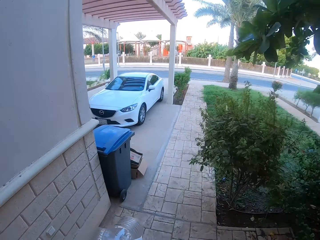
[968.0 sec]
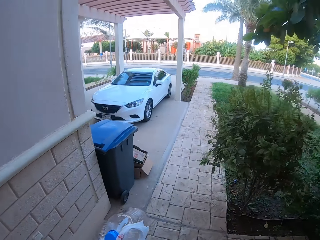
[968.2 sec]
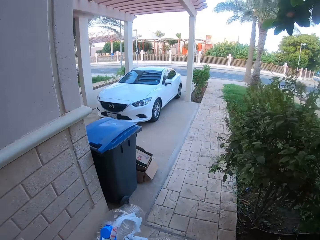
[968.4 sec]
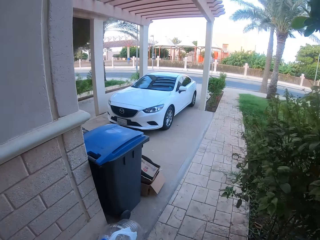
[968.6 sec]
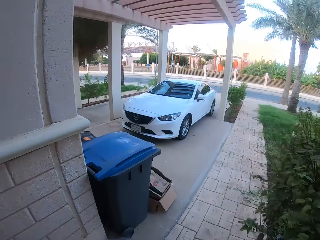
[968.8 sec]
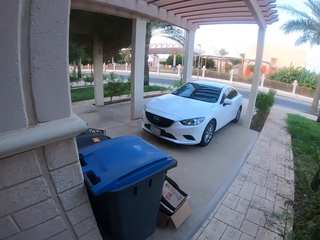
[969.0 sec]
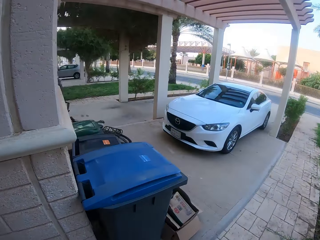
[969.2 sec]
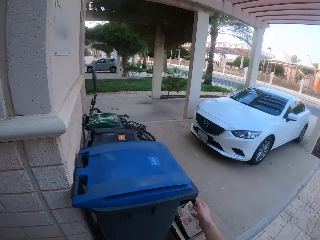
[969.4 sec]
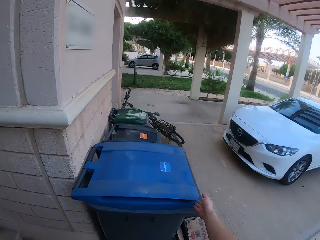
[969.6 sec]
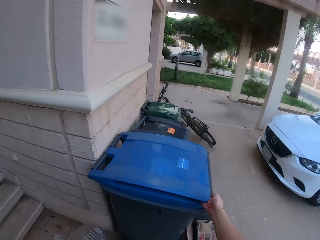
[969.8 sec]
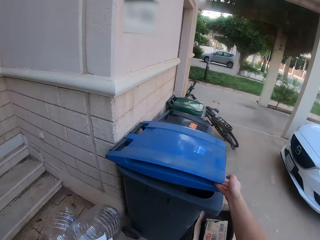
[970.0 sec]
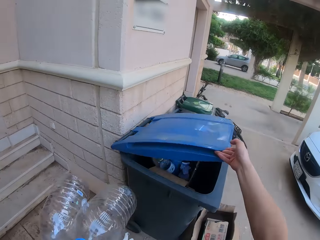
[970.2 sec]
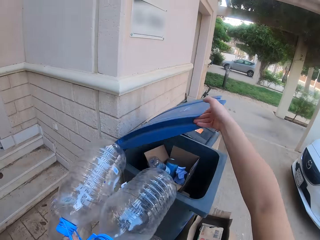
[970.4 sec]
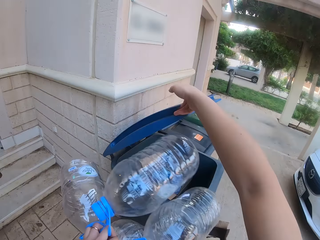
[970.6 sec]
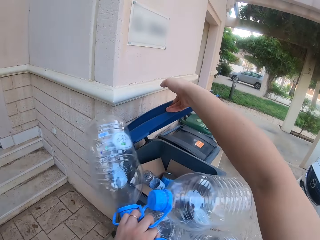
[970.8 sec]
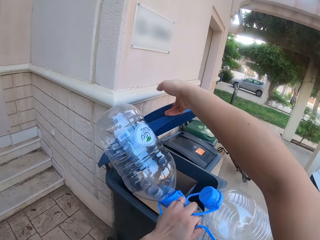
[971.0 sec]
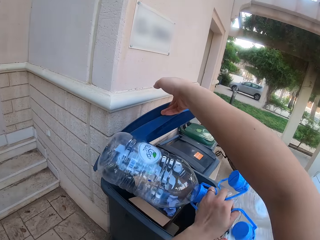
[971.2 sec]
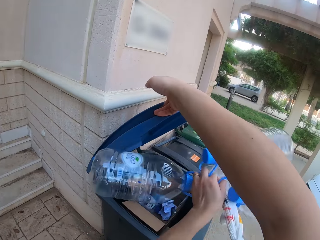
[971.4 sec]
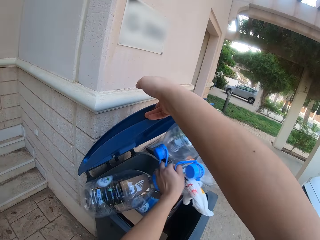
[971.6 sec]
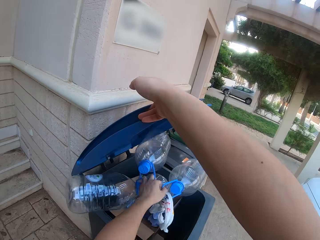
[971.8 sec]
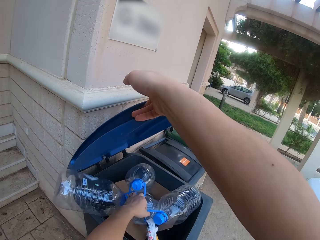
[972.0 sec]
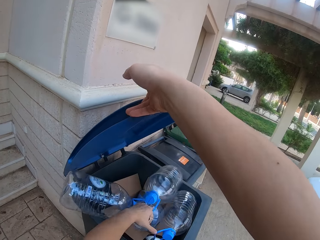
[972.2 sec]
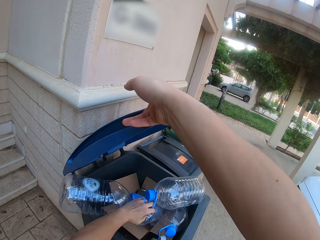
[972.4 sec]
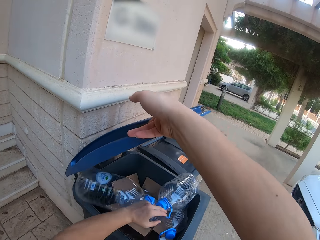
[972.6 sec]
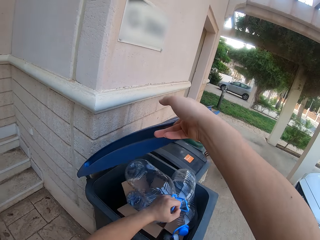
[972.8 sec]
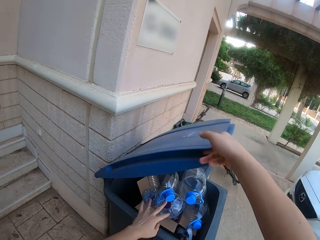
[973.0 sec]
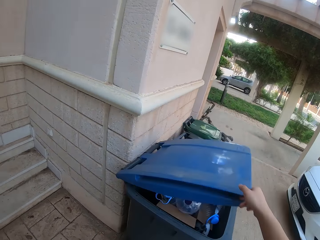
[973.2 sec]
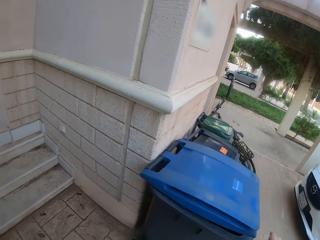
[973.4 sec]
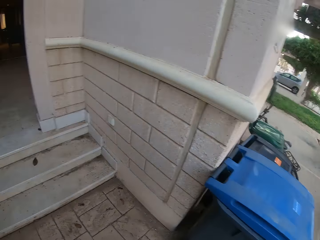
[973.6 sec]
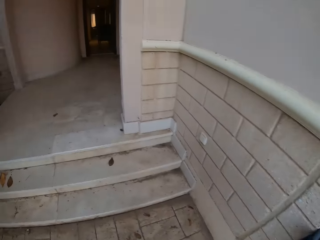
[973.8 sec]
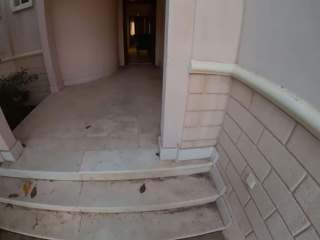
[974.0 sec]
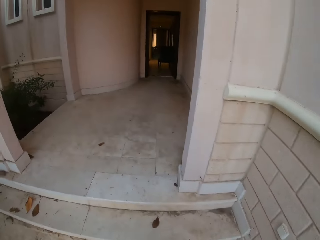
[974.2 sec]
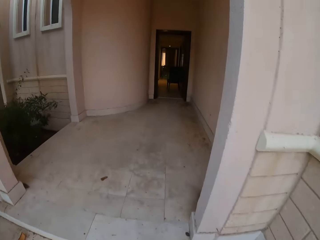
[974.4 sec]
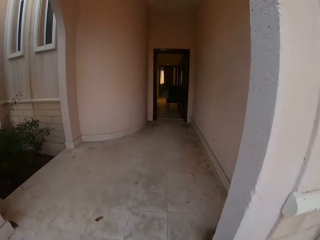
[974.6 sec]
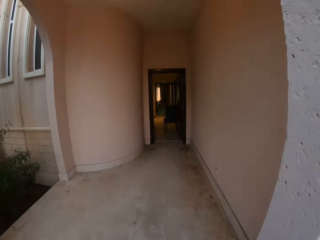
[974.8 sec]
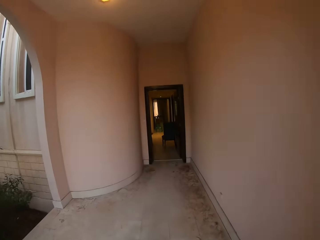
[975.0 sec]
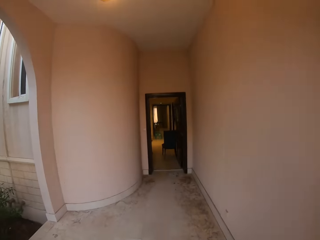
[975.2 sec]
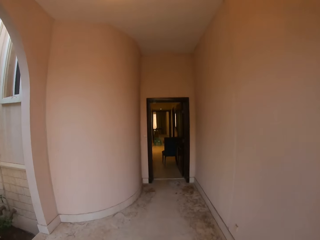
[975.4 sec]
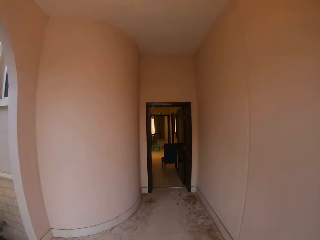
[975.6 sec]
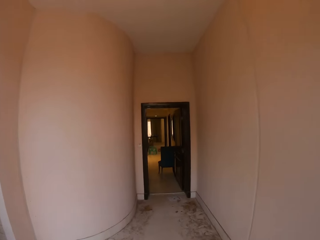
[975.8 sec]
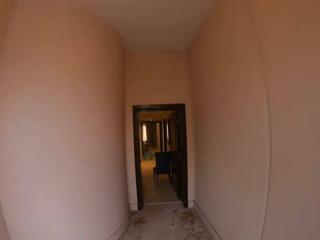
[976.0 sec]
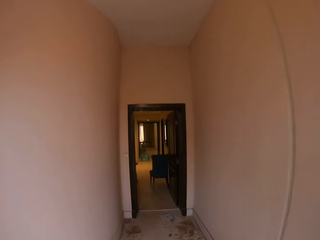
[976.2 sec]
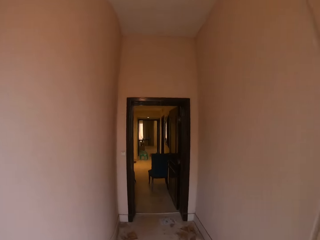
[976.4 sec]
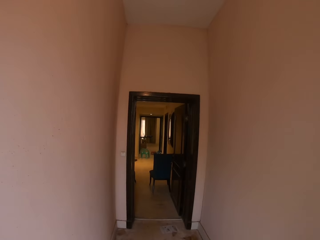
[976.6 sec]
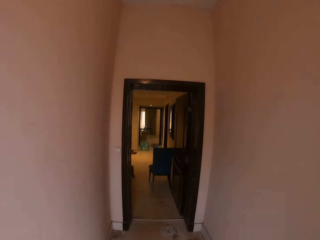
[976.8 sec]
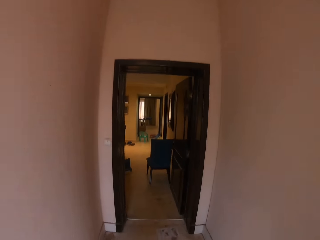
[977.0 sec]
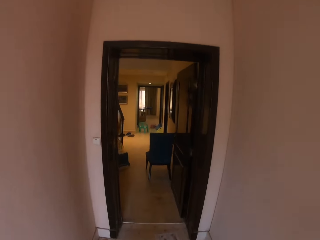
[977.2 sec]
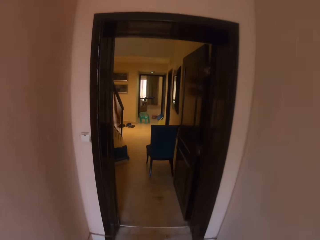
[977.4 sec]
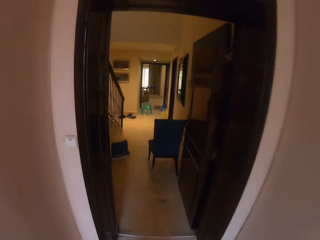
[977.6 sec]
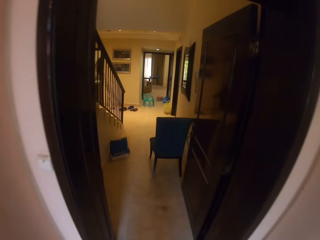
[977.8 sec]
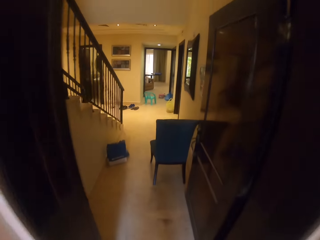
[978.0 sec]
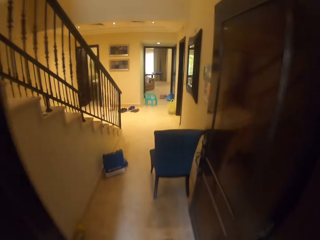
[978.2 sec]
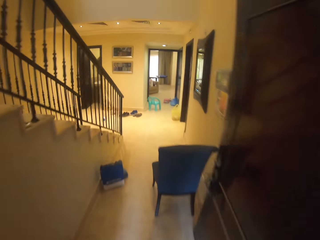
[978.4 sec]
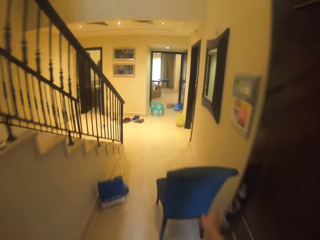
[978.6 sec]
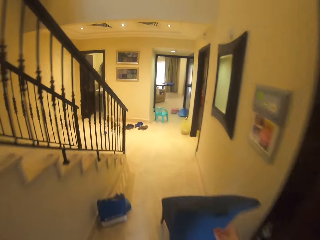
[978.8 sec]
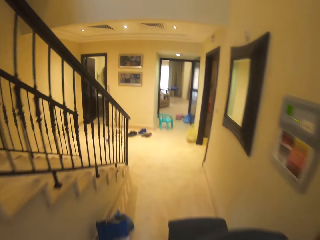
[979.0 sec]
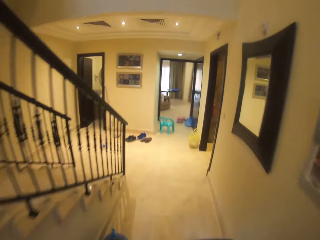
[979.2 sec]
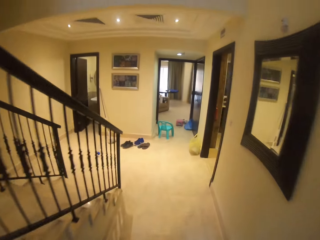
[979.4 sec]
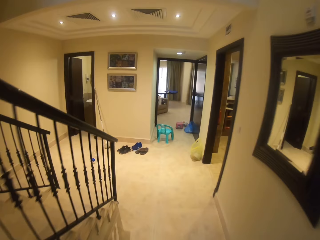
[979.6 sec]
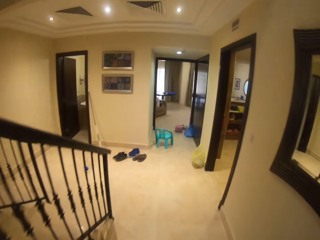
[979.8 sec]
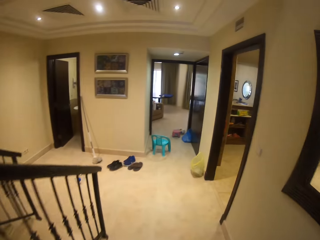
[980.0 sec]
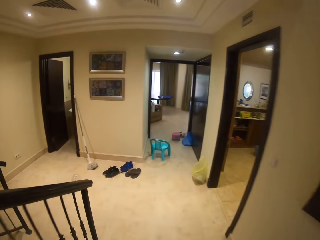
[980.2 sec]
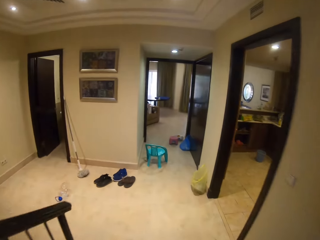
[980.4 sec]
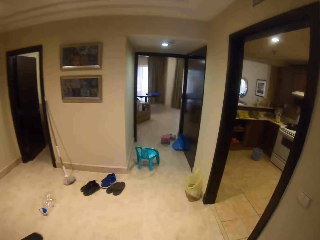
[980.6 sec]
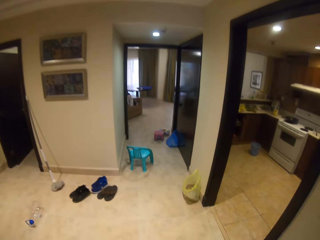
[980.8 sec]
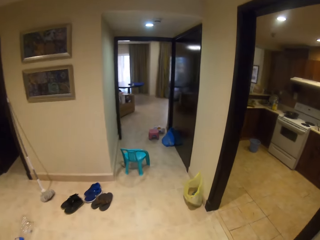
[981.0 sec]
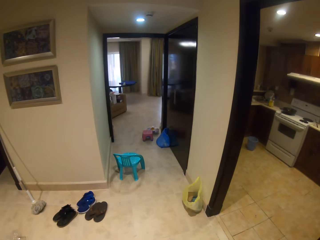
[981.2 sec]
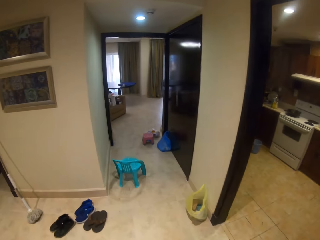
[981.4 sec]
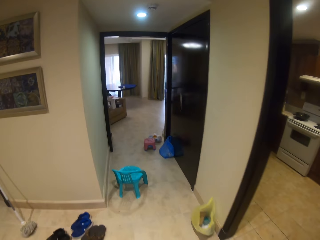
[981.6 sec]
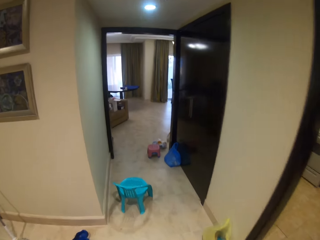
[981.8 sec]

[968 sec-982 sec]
The camera wearer holds the trash can. They turn left. They open the trash can. They put the bottles in the trash can. They close the trash can. They walk into the house. They walk up the stairs. They walk on the verandah. They enter the house. They pick up a chair. They walk forward. They walk in the house.

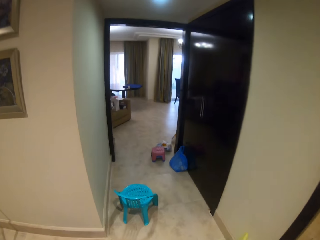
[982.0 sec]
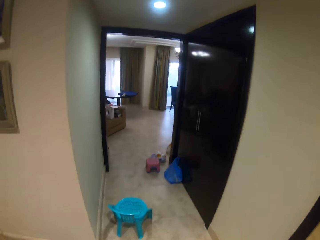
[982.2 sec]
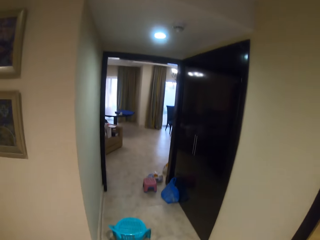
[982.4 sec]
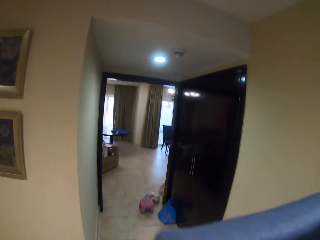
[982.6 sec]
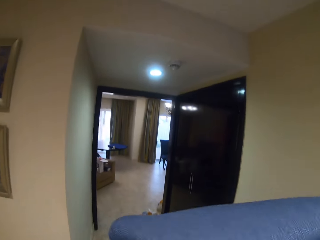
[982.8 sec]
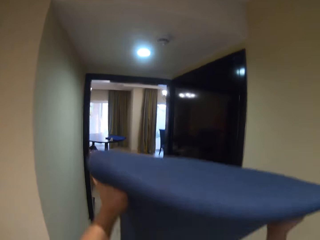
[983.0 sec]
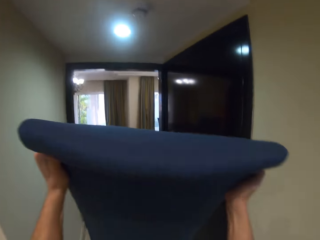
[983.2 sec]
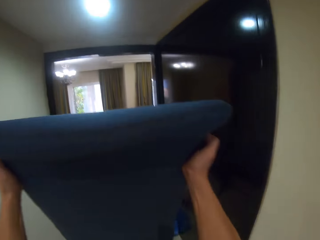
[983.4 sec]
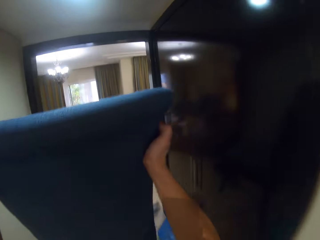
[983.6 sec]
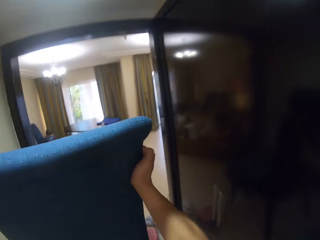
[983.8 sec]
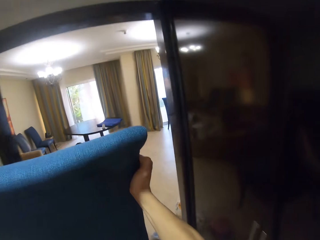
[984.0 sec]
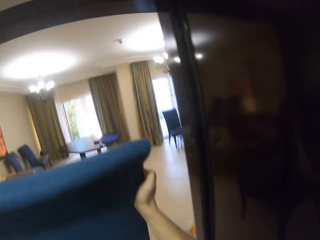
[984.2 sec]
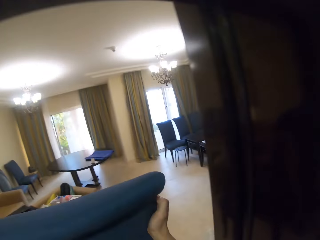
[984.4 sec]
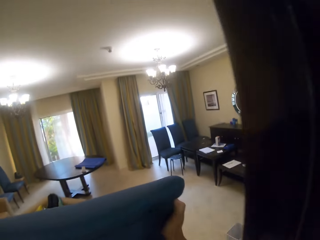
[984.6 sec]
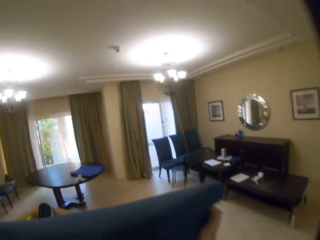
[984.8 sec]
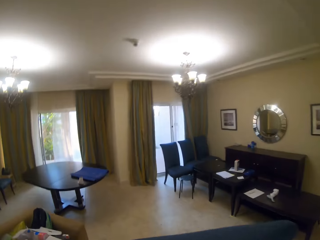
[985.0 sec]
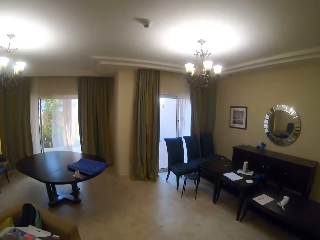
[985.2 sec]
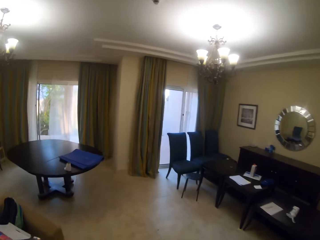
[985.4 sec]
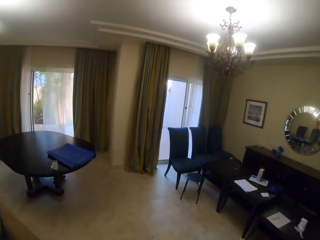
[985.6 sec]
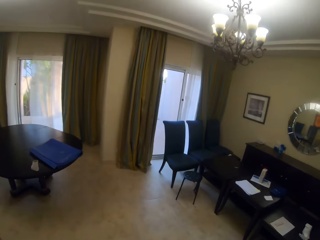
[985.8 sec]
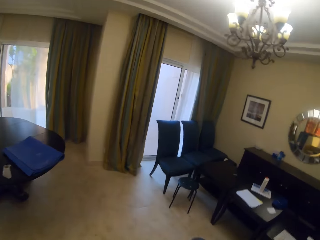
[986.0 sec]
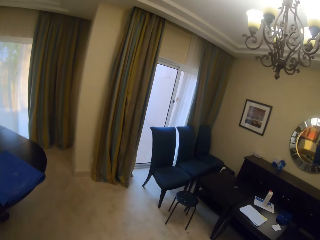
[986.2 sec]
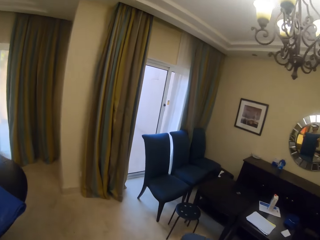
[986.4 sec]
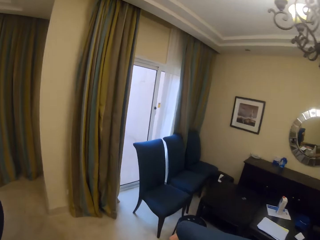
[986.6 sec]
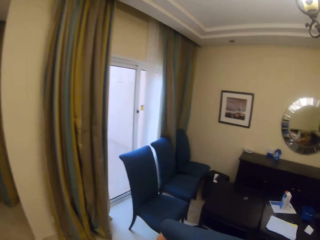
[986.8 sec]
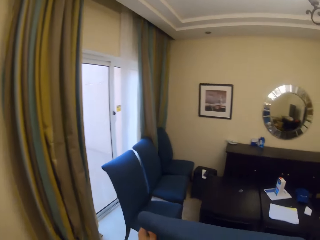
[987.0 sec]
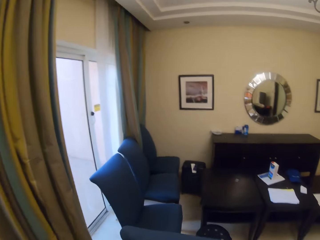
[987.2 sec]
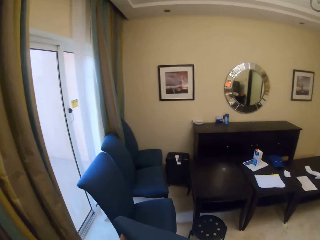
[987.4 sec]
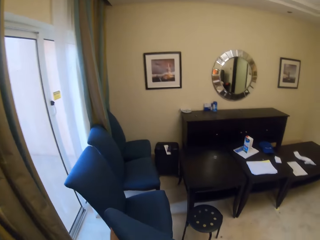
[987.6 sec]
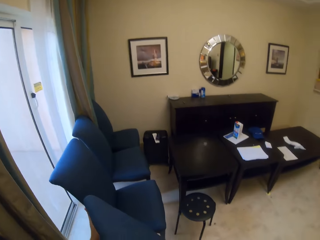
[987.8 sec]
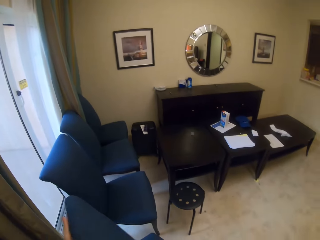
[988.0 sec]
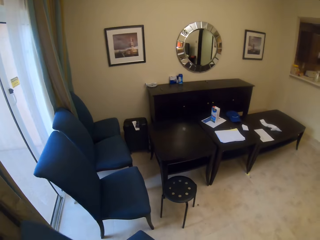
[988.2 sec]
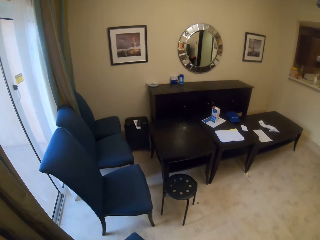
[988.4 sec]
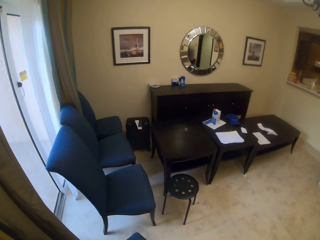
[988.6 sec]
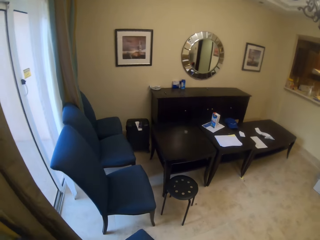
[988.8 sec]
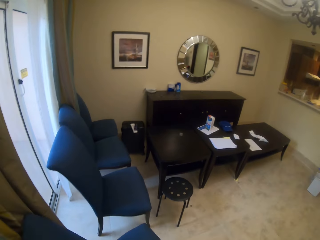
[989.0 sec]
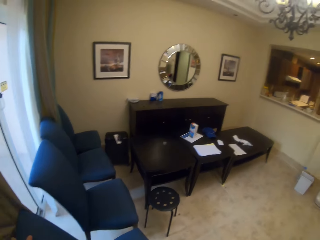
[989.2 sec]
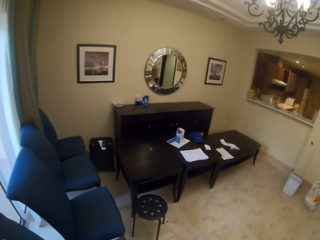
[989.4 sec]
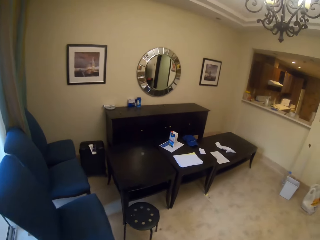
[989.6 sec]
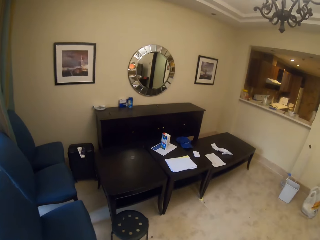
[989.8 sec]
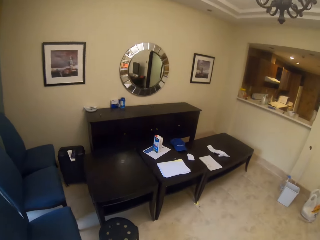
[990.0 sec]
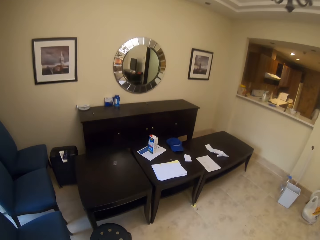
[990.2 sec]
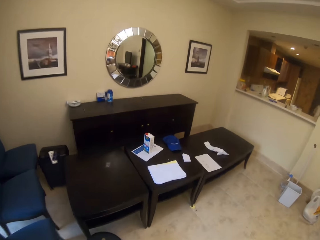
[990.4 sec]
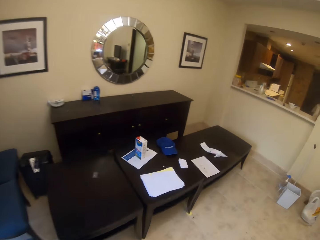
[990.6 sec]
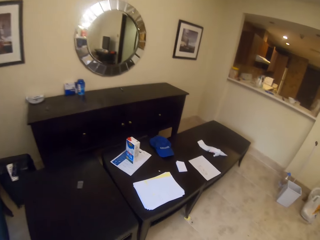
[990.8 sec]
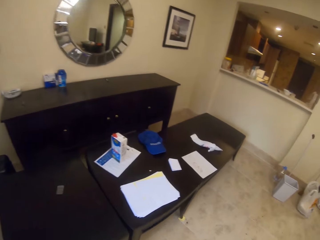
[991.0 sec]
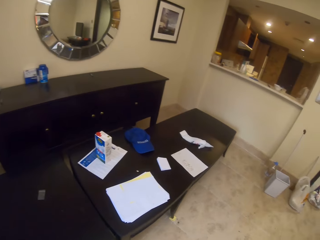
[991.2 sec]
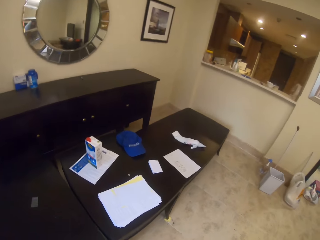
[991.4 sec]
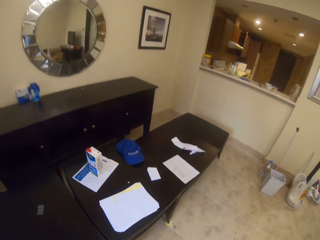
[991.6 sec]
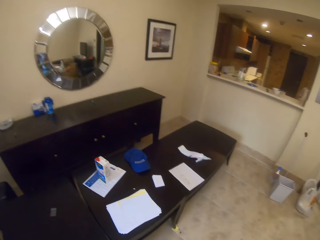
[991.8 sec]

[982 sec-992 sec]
The camera wearer lifts up the chair. They enter the living room. They place the chair on the floor. They walk in the house. They pick up a stool. They walk in the house.
